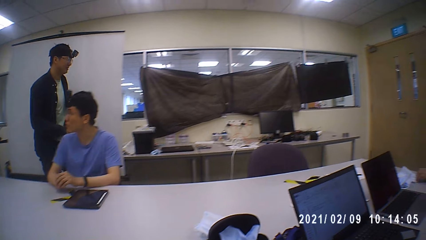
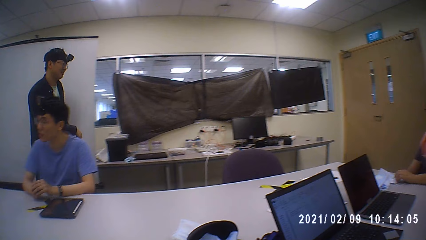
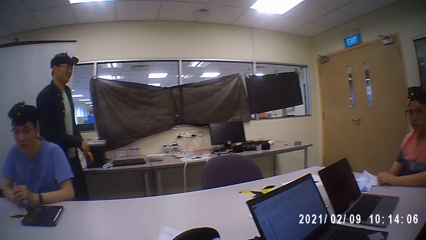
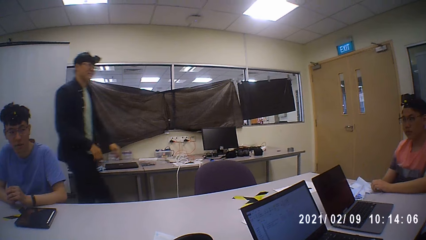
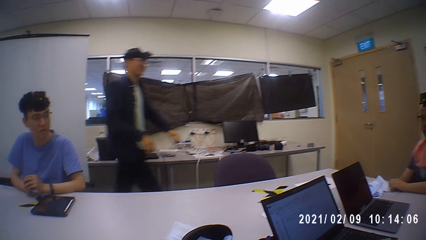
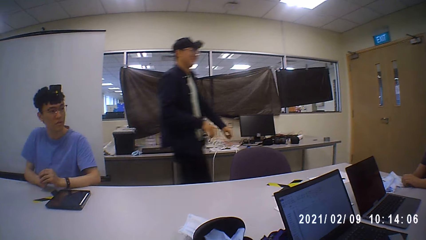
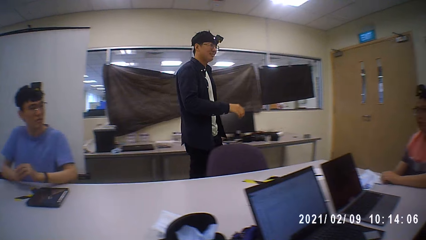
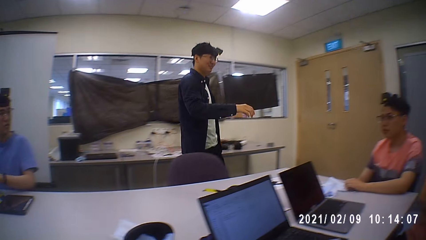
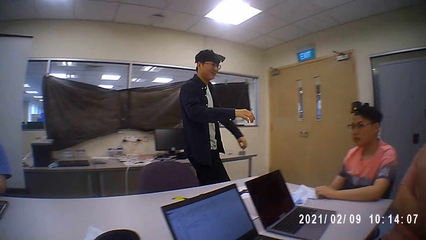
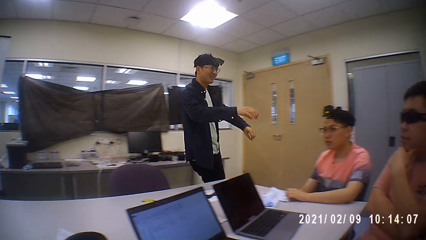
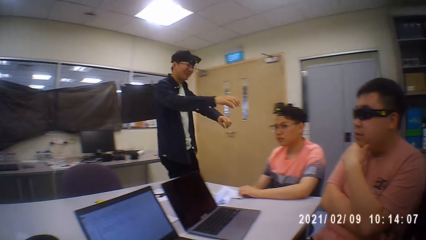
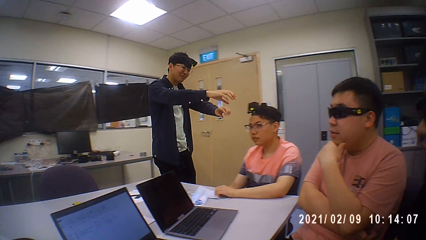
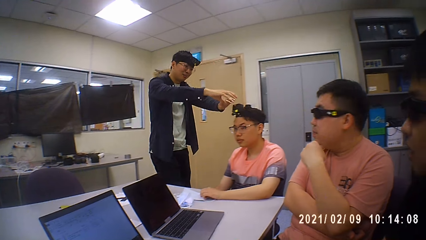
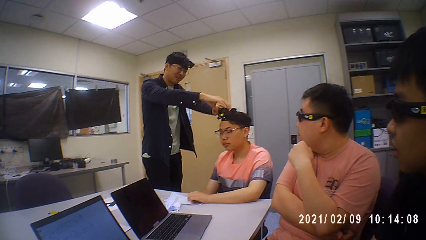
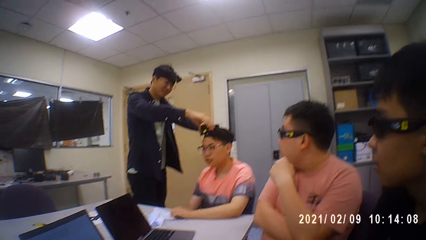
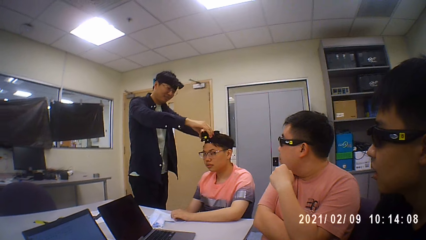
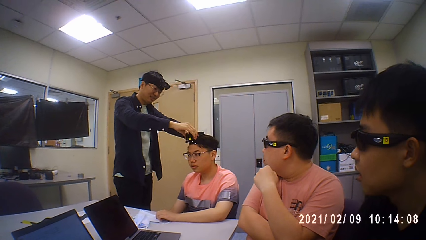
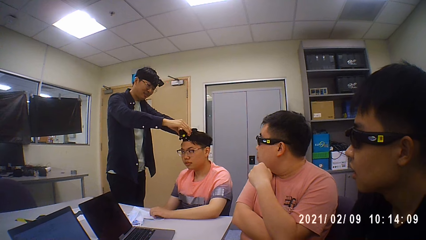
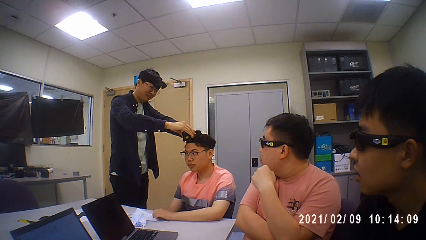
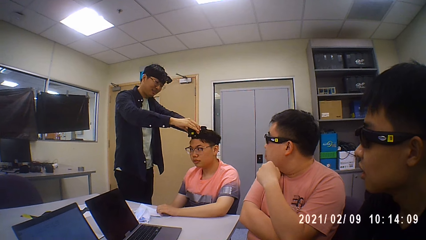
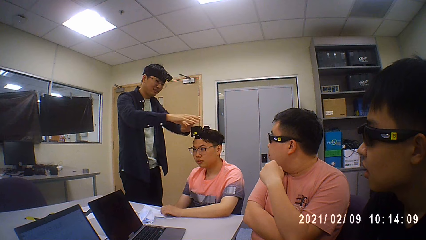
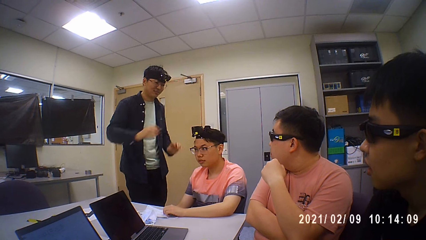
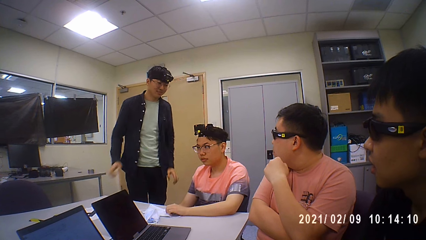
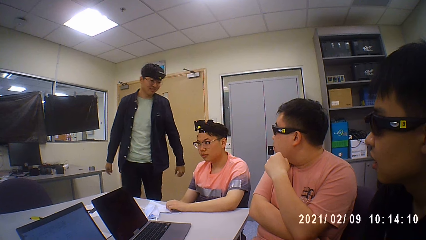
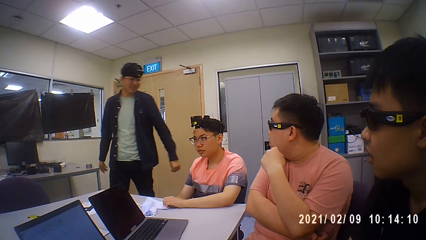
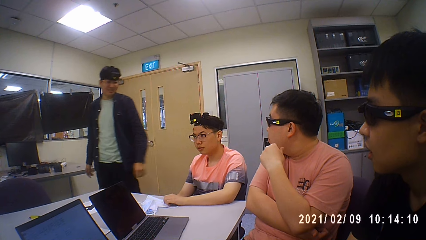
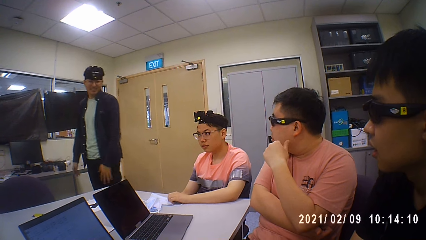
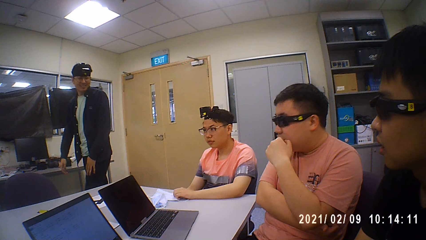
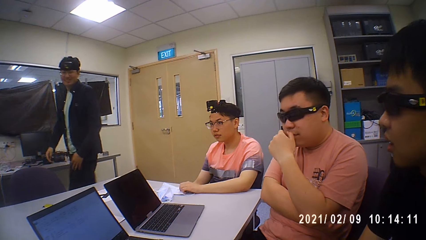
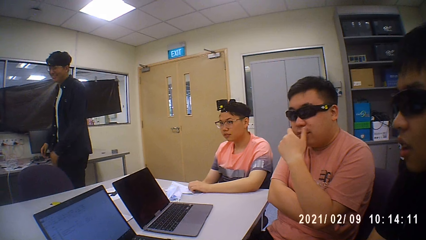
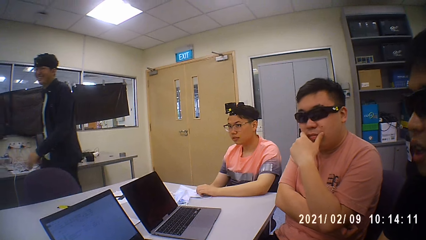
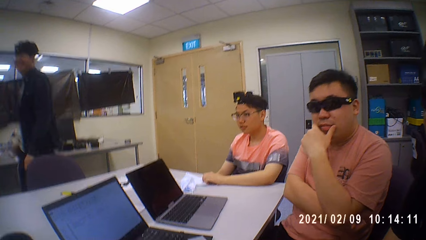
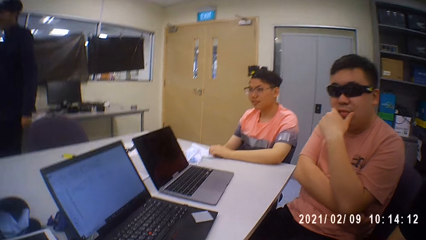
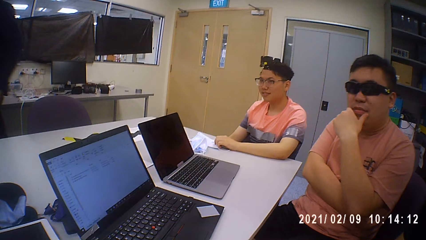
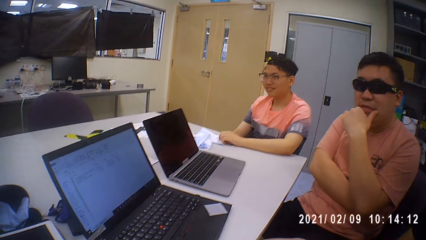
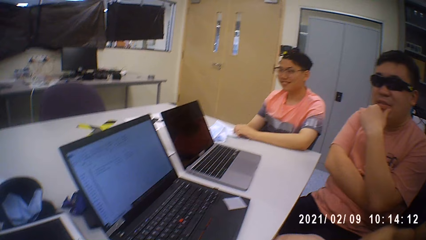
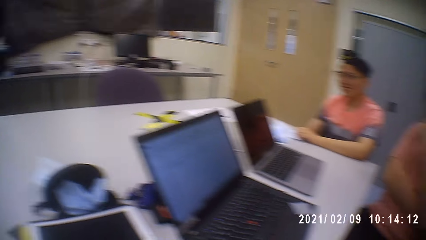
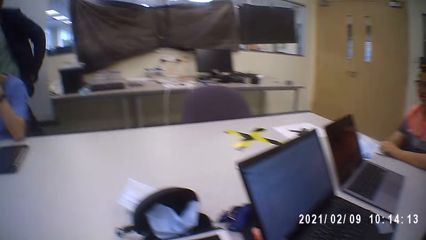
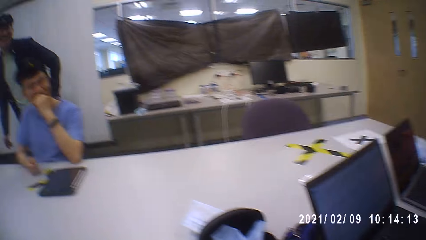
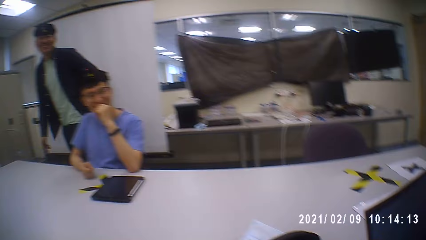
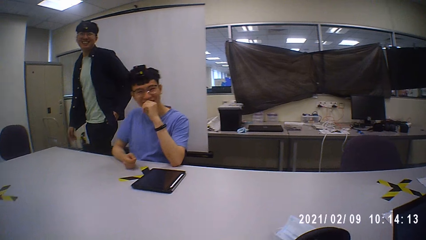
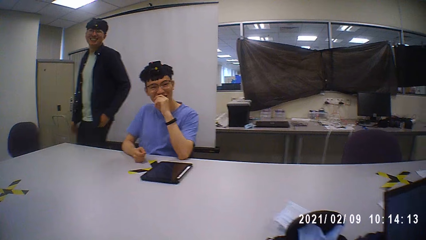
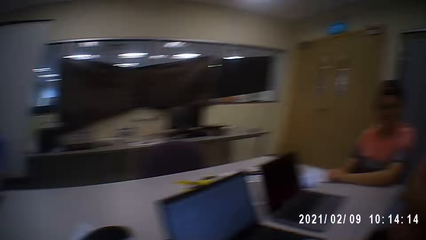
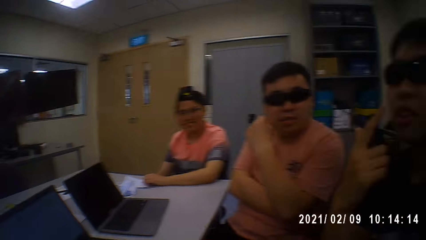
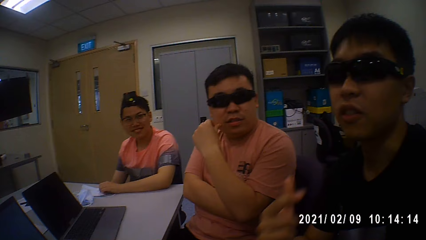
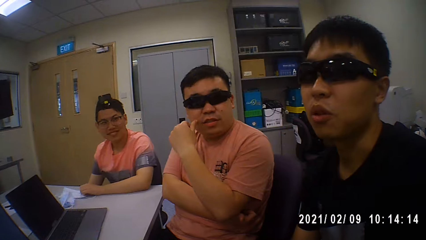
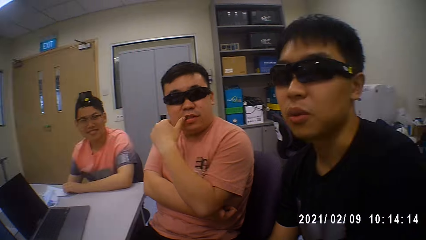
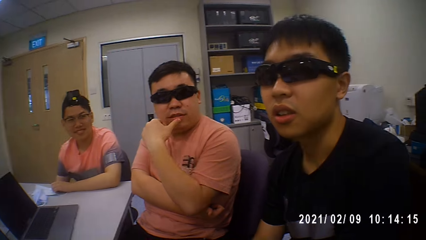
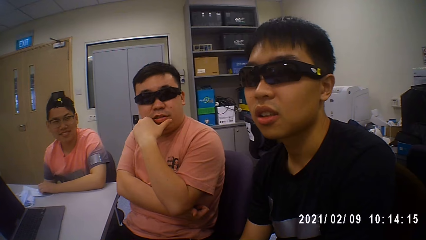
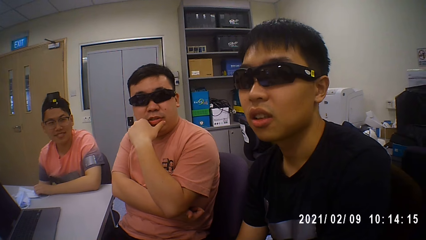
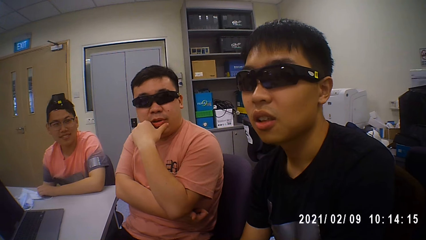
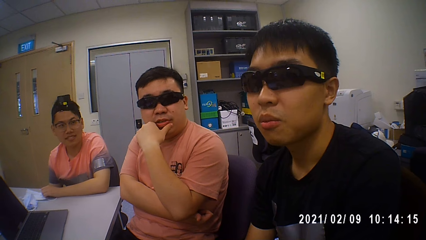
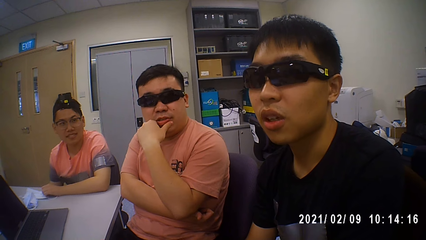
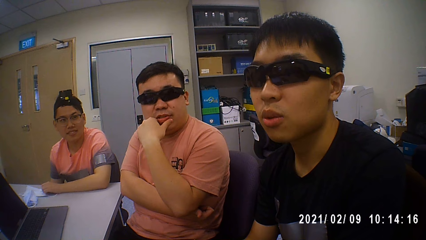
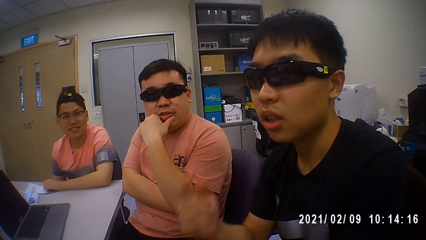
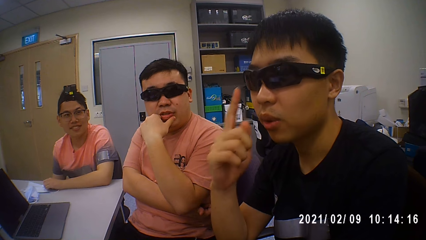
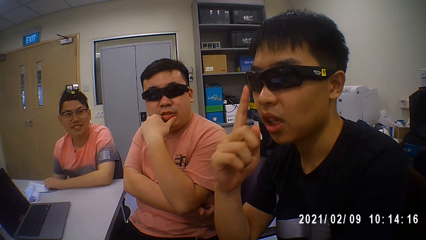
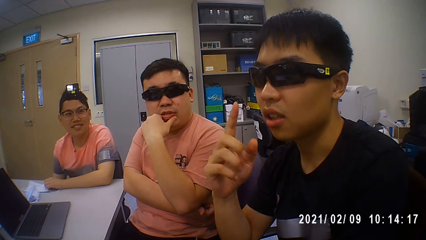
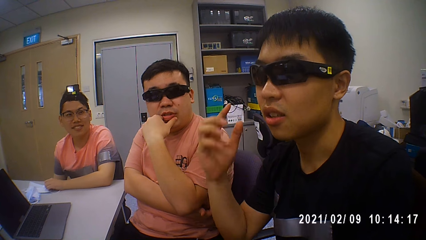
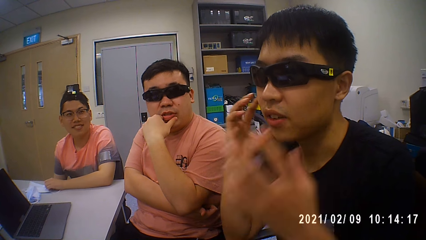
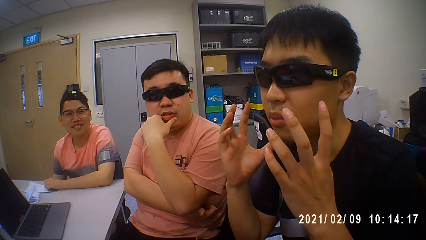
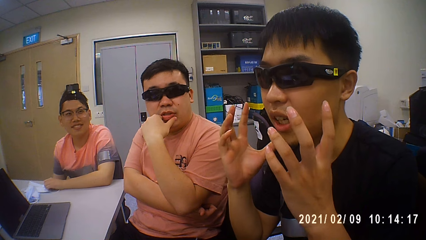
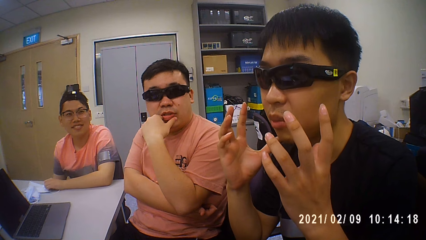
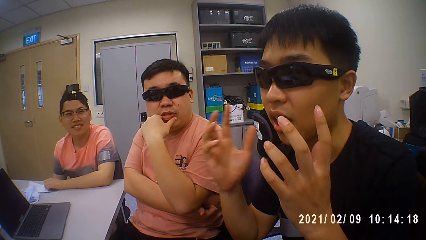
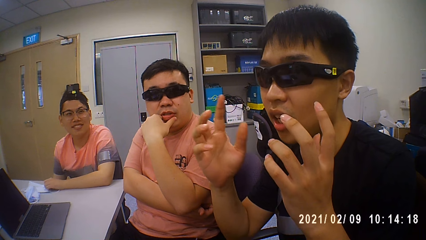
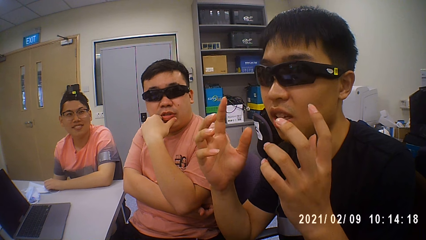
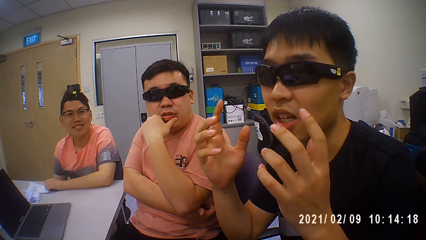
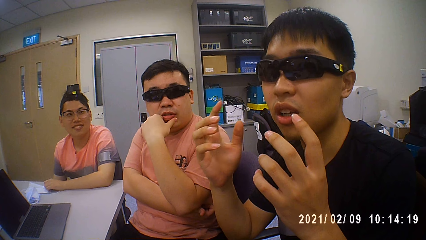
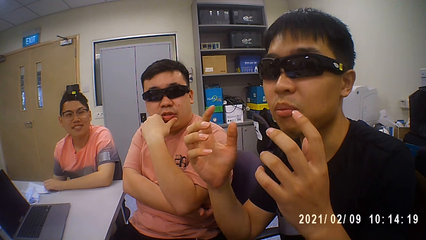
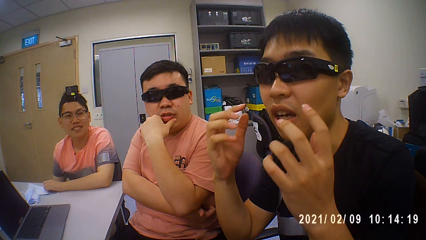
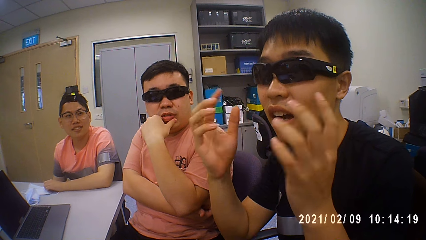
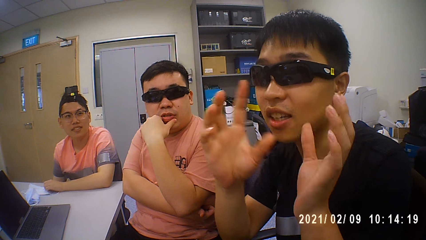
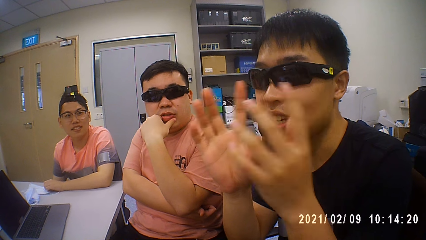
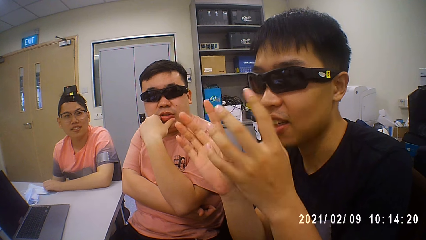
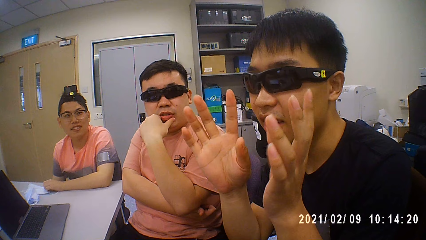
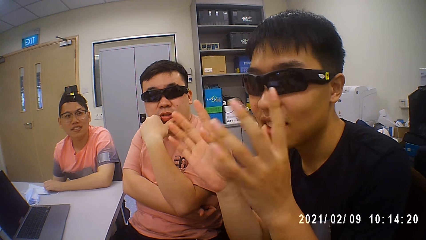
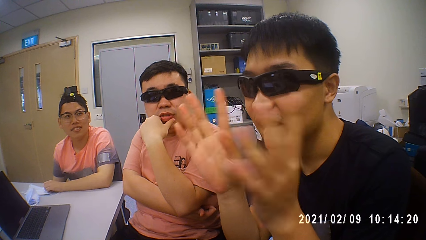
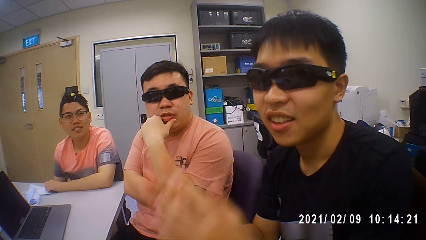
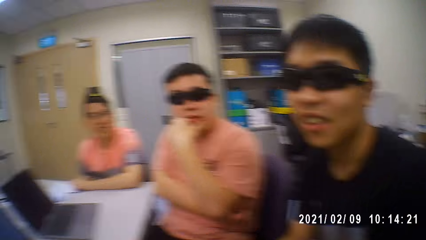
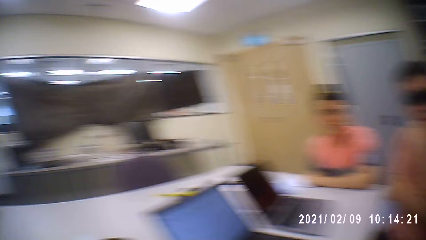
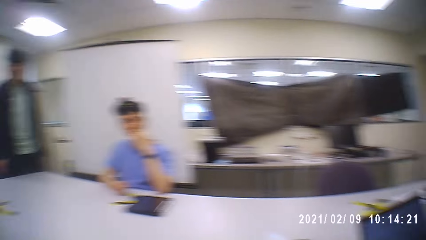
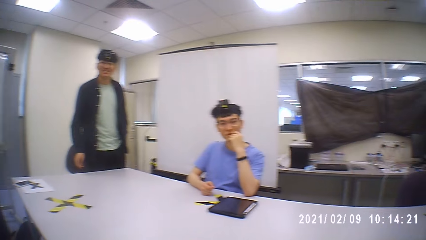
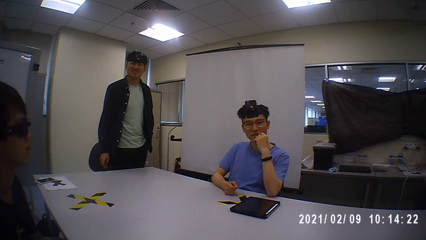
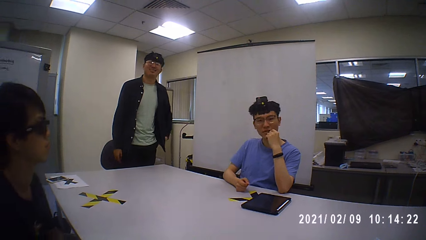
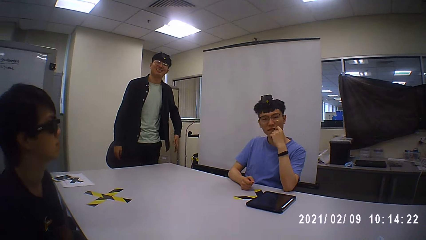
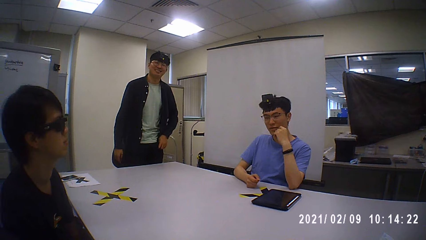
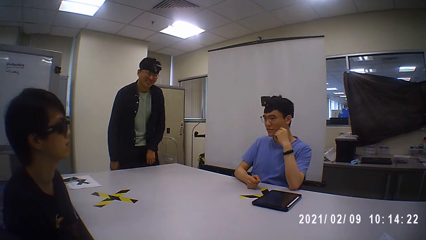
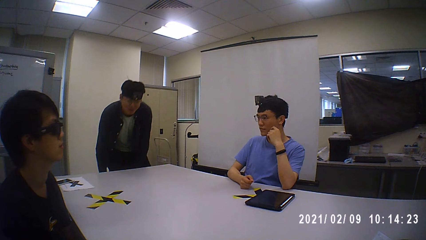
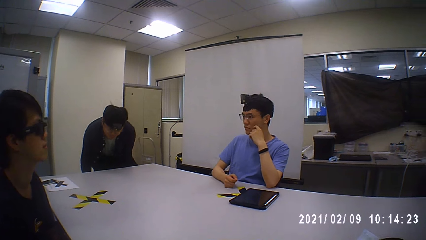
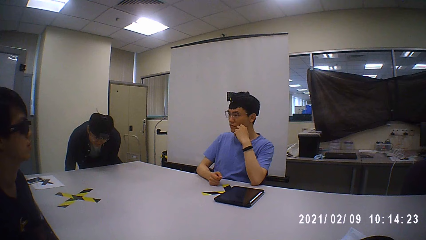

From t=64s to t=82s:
A man walks in the room. A person stands from his seat. The man touches his hair. The person puts his colleague's camera at the right point. The man walks in the room. The person moves back to his seat. The camera wearer looks around the room. The person is explaining something. Another man demonstrates with hands. The camera wearer looks around the room.
